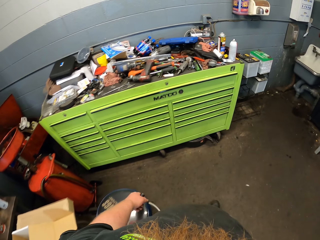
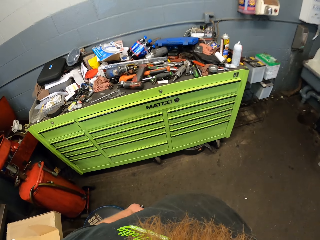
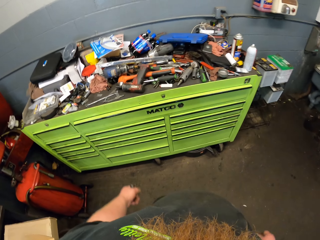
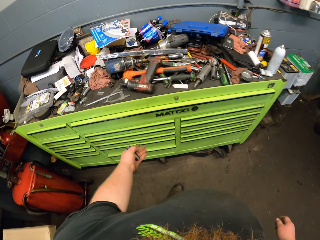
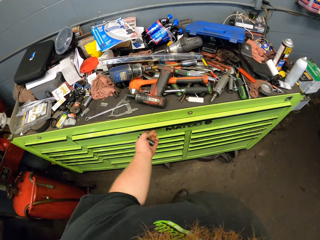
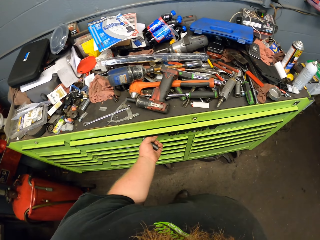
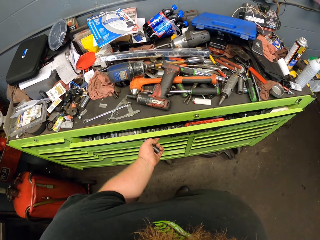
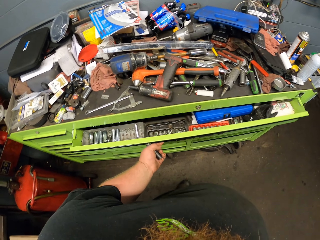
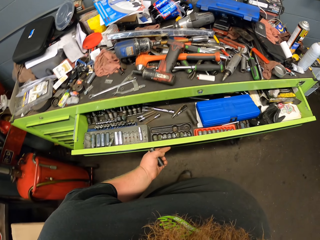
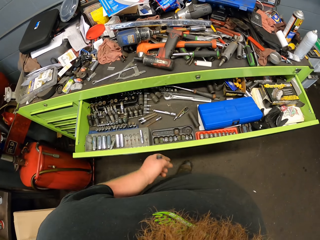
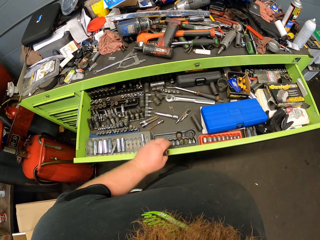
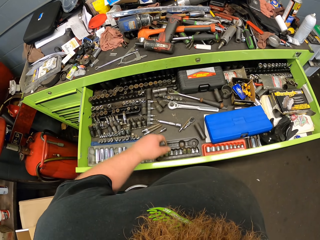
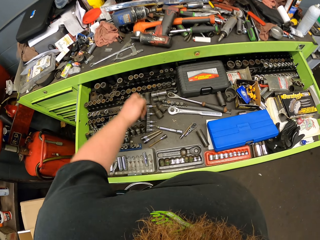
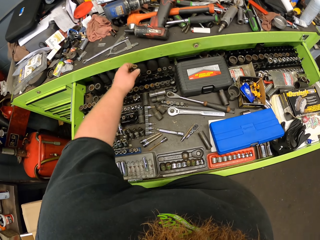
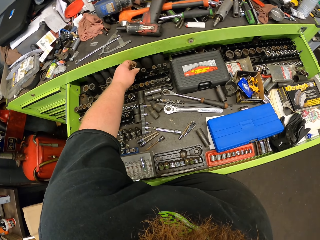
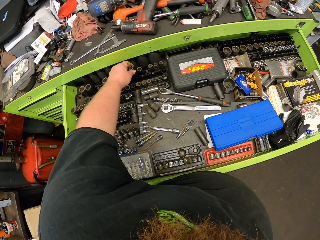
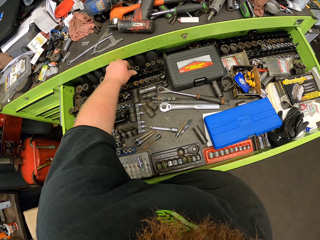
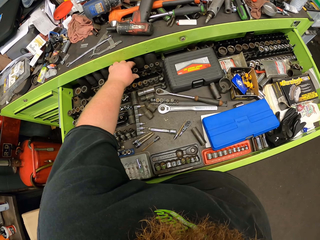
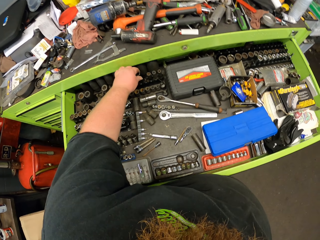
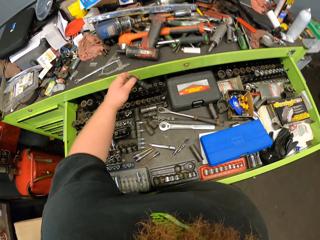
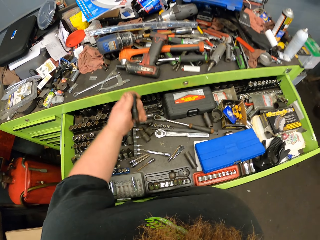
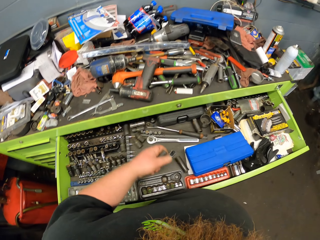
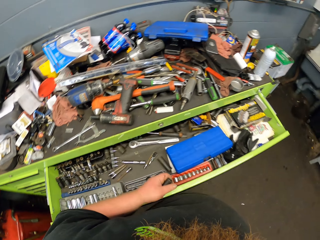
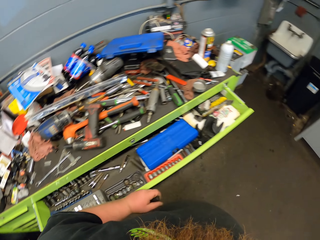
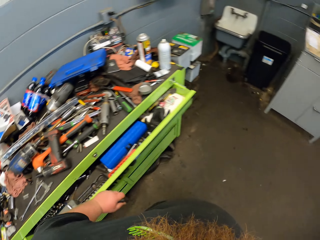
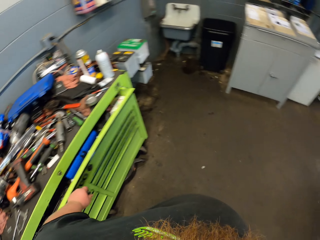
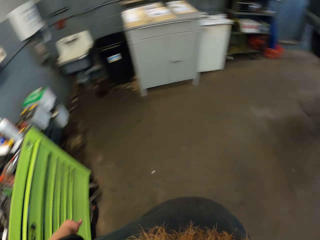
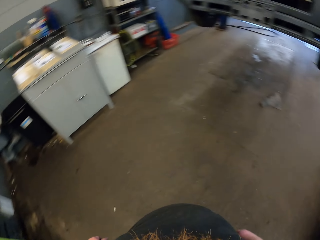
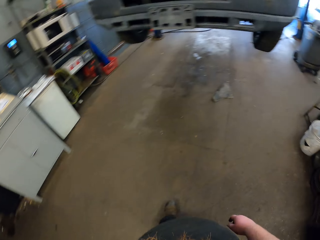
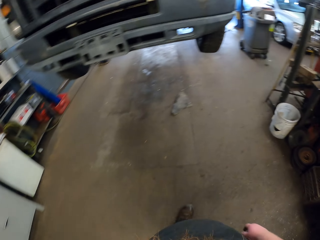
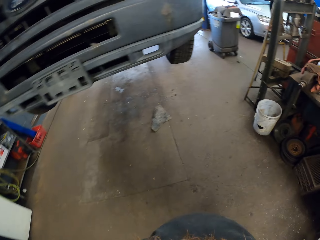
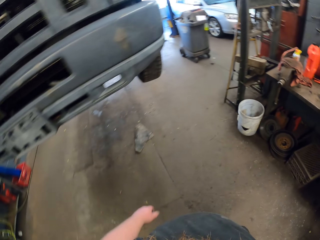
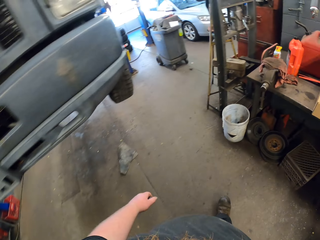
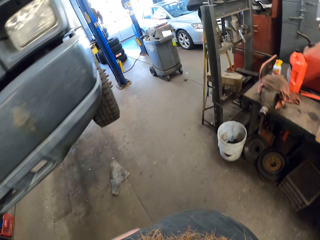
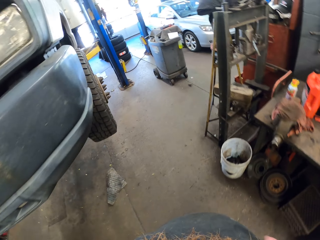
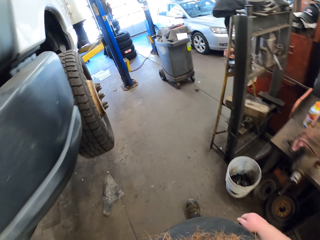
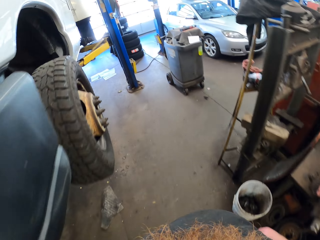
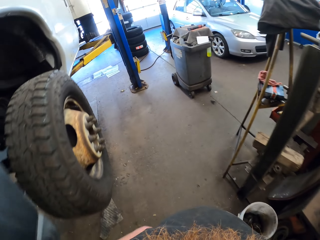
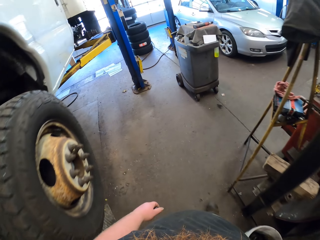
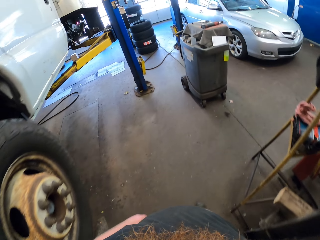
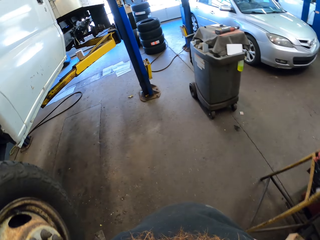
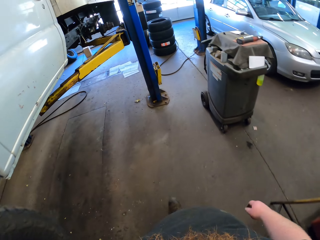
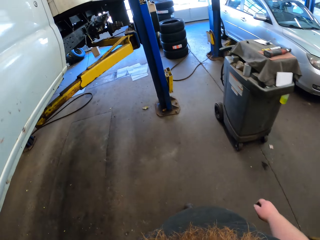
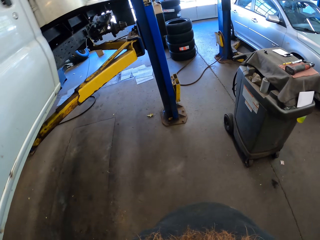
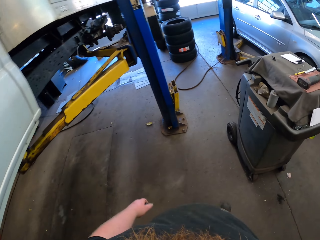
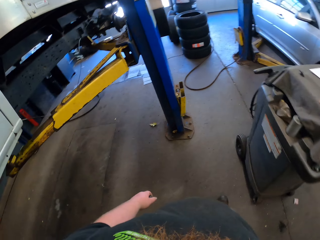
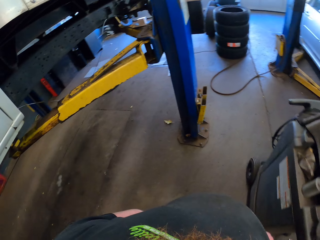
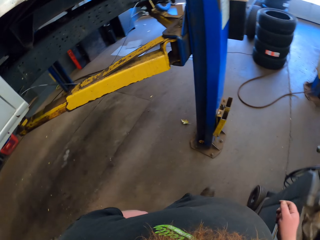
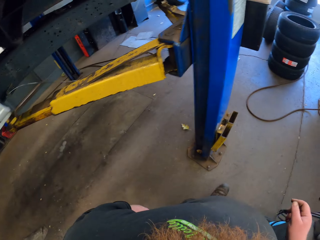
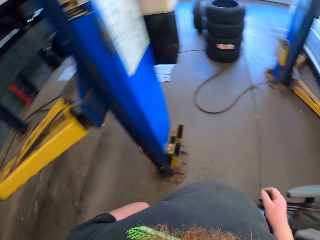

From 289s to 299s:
The camera wearer opens the drawer with his left hand. He returns the bolt remover or lug nut in the drawer with his left hand. He picks up the bolt remover with his left hand. He closes the drawer with his left hand. He looks around and walks.

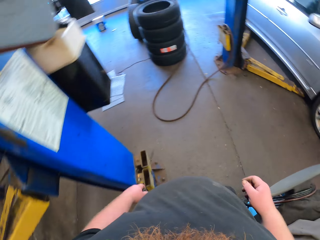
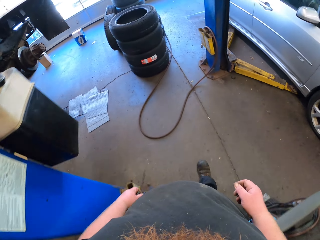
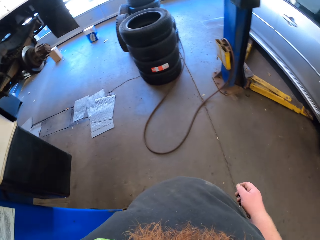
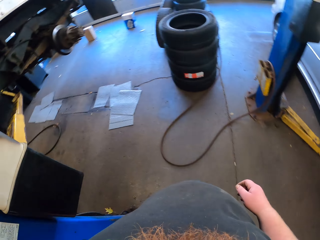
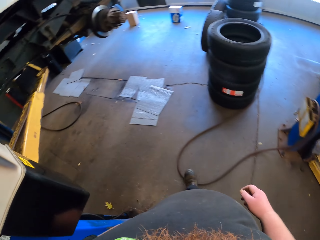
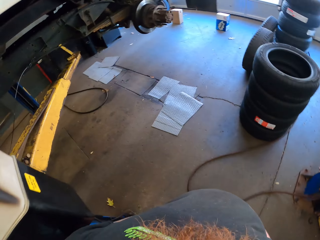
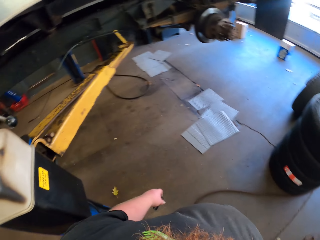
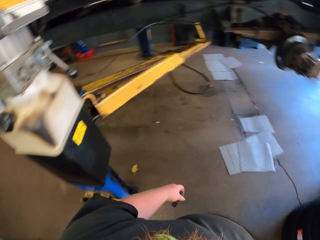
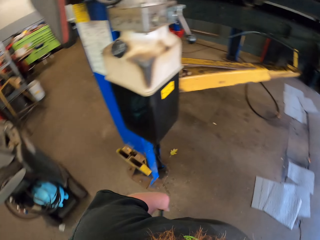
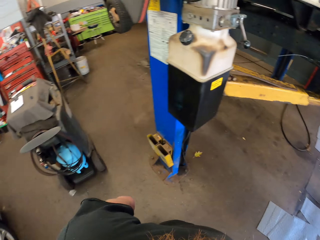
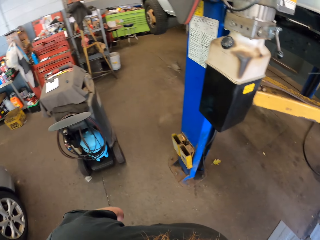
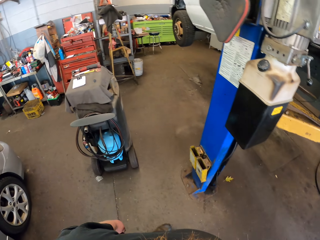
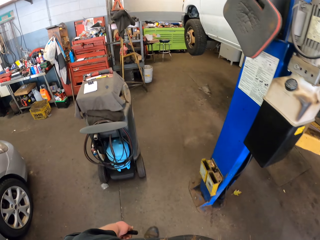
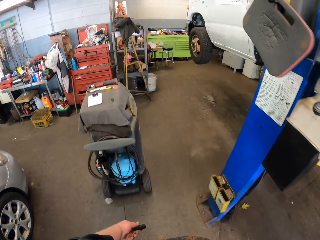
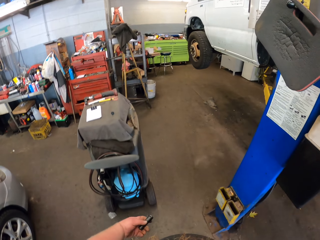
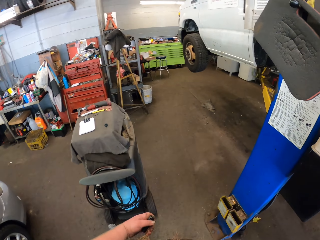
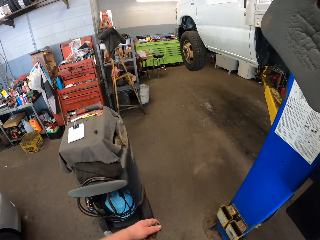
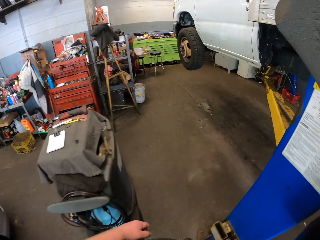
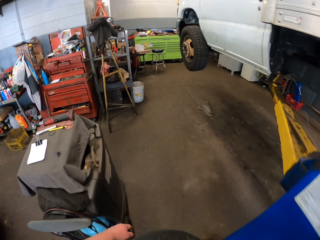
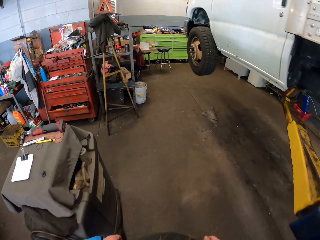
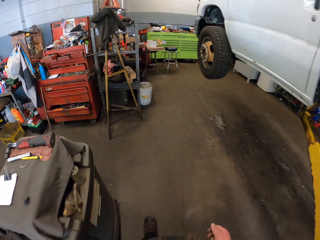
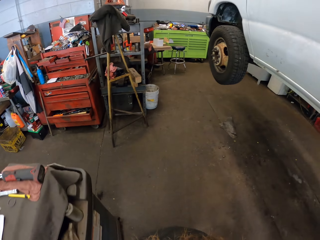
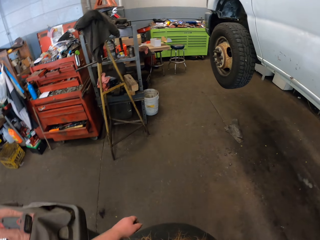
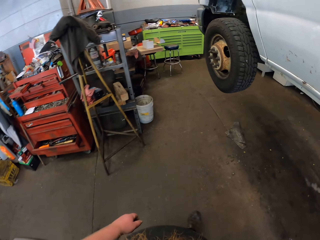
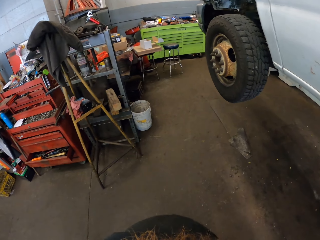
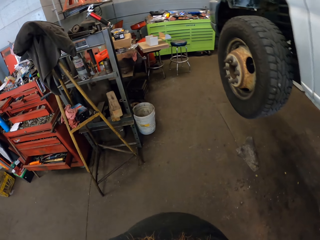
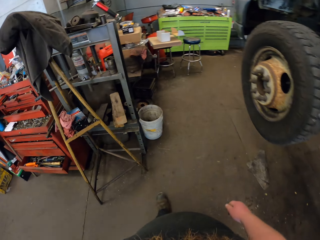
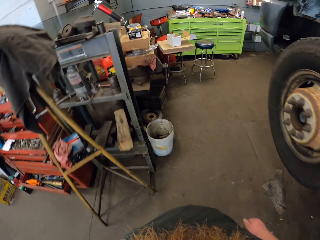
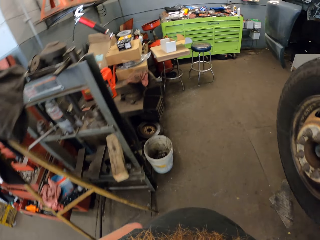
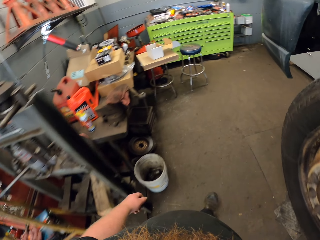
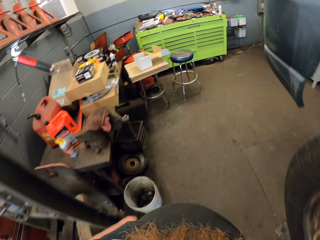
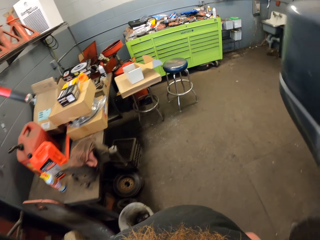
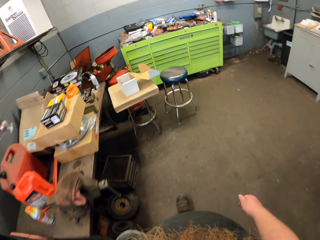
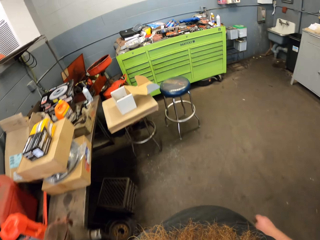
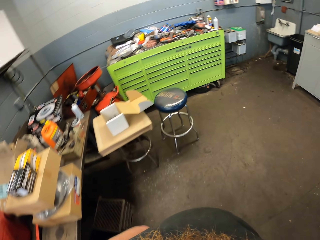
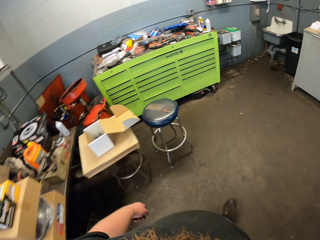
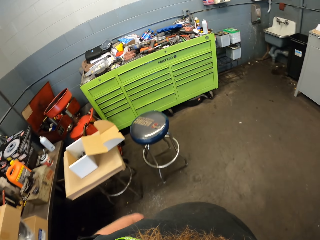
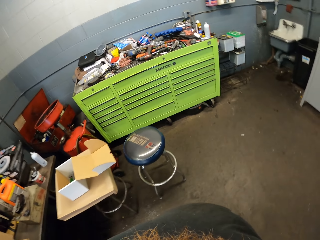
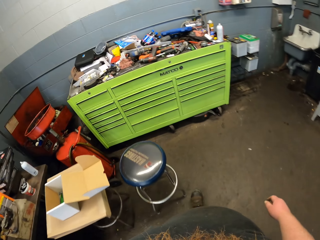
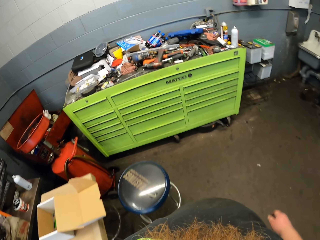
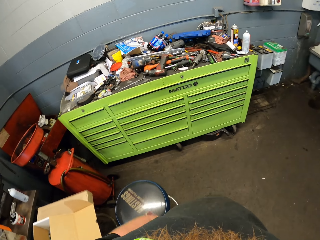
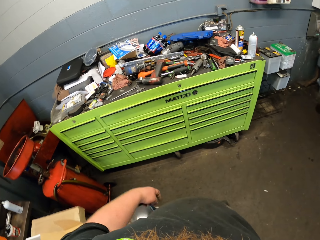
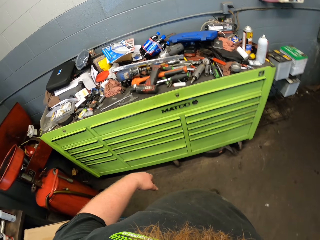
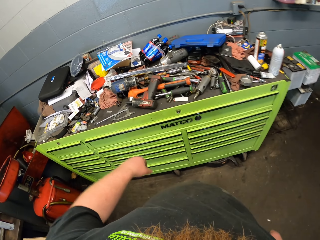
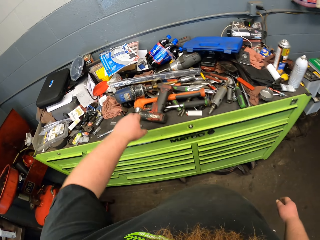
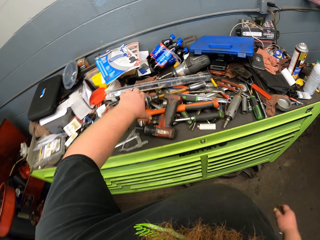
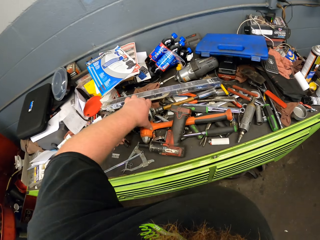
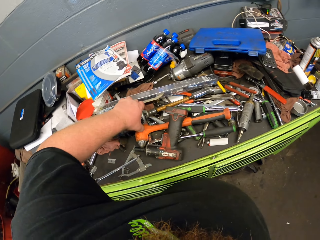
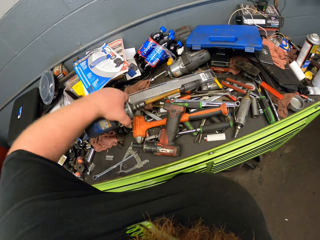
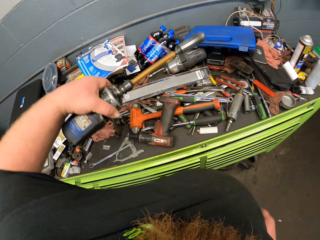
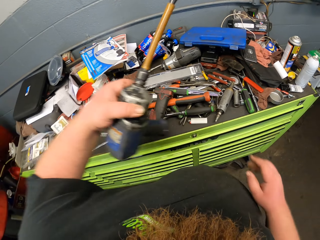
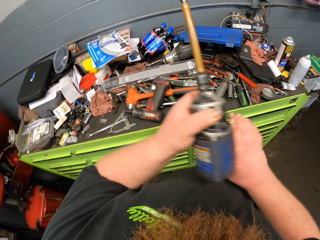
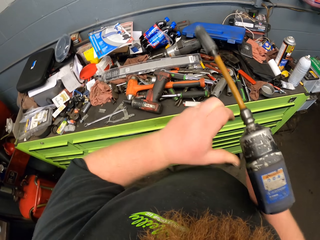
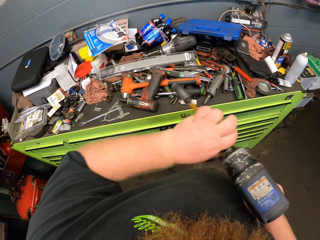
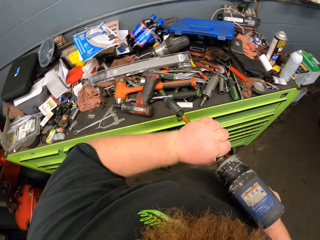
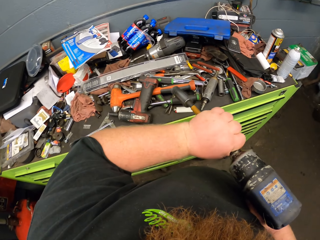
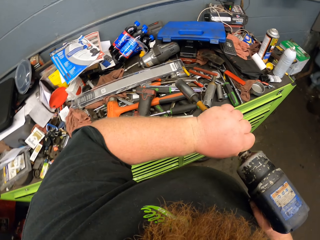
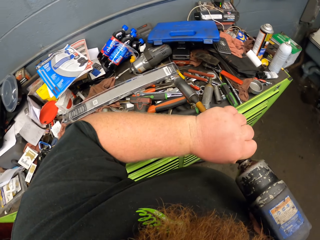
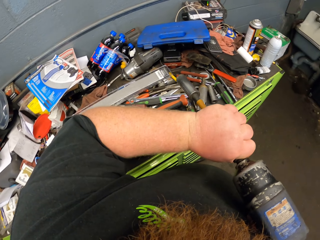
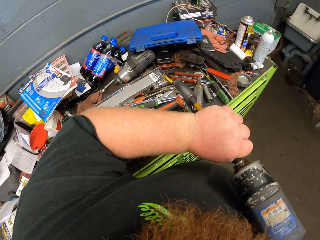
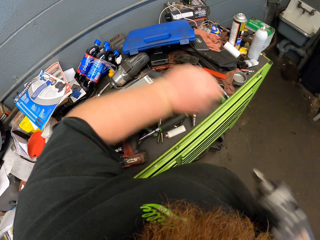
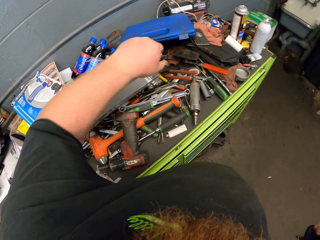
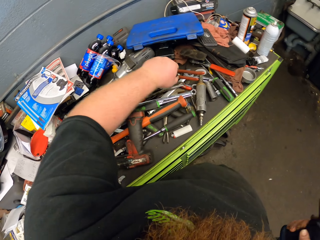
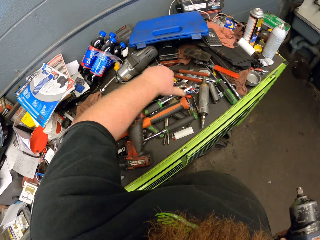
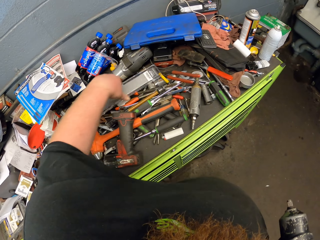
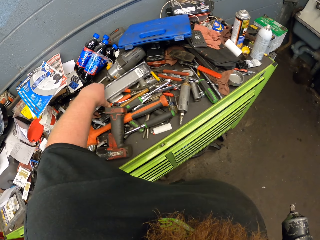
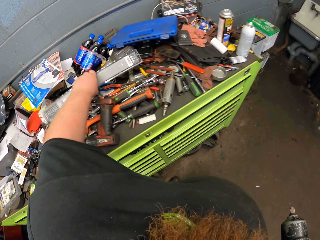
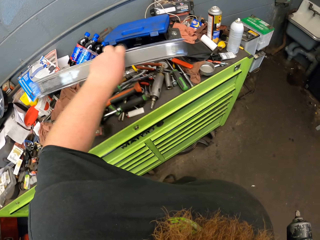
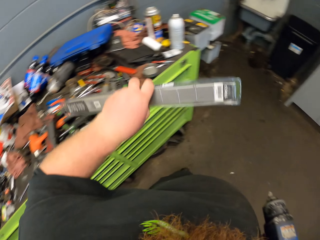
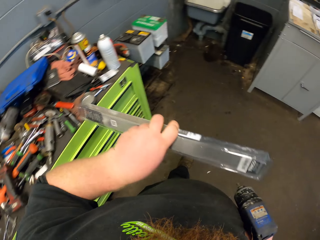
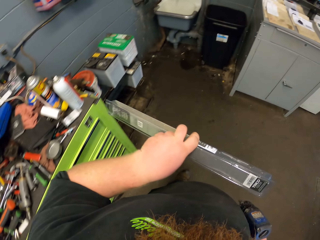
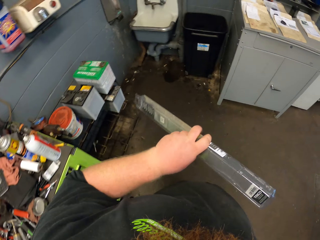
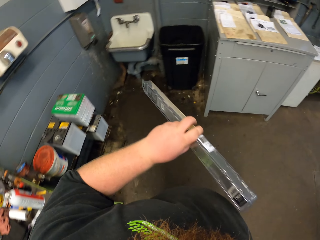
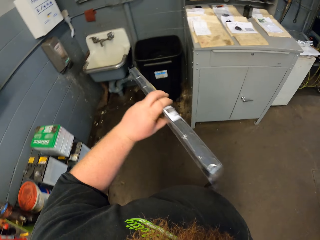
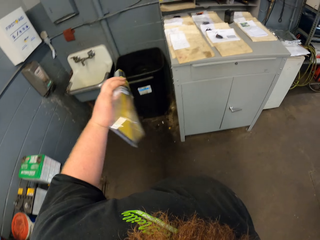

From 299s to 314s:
The camera wearer walks and looks around. He picks up the bolt remover machine or lug wrench with his left hand. He holds the bolt remover machine with both hands. He removes the bolt remover from the bolt remover machine. He puts the bolt remover down with his left hand. He picks up a box with his left hand. He walks.
